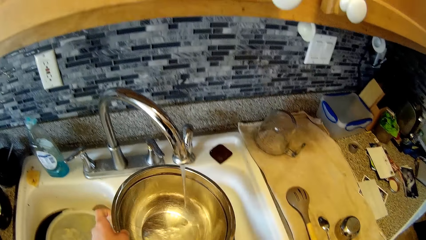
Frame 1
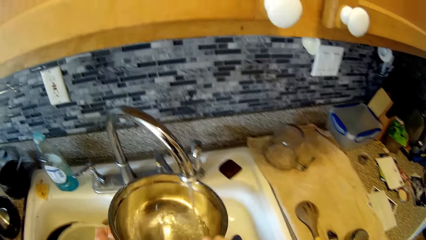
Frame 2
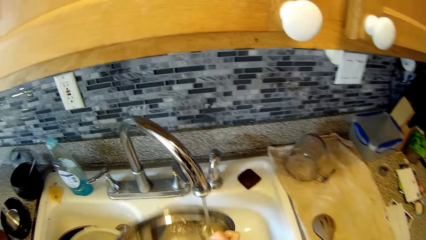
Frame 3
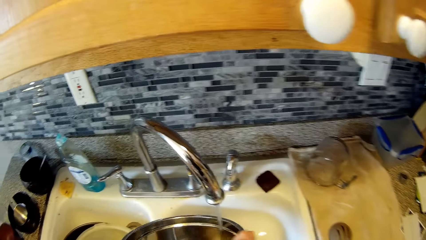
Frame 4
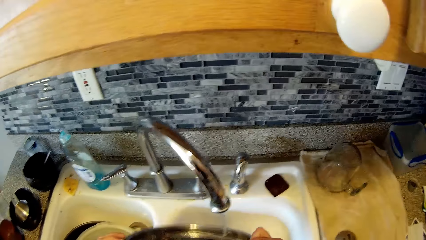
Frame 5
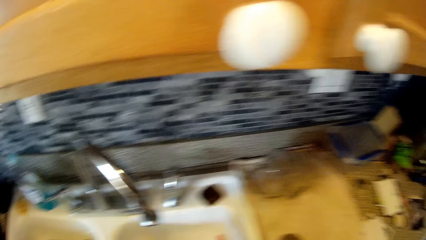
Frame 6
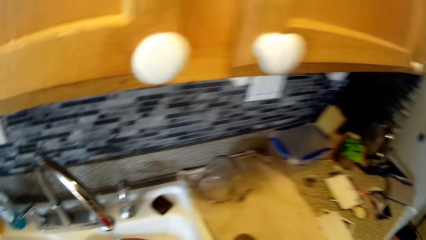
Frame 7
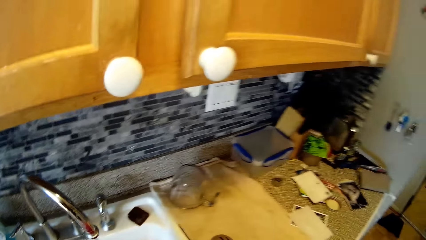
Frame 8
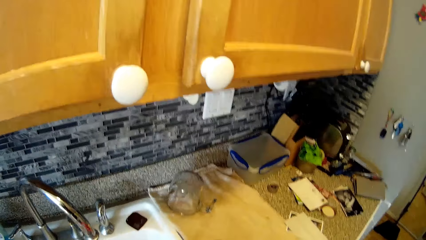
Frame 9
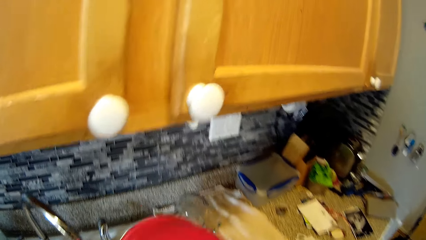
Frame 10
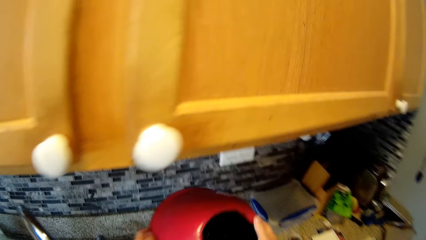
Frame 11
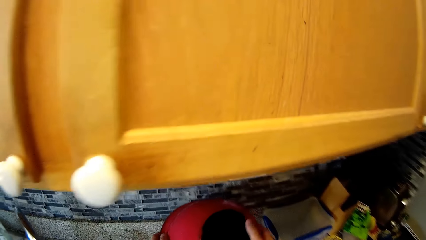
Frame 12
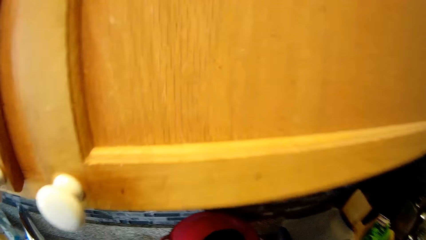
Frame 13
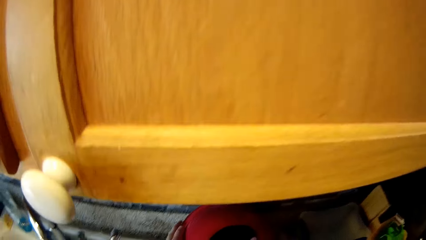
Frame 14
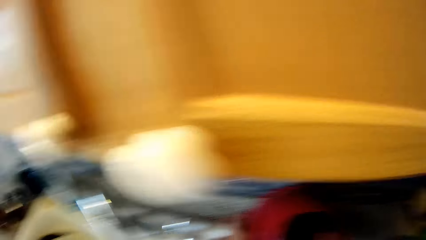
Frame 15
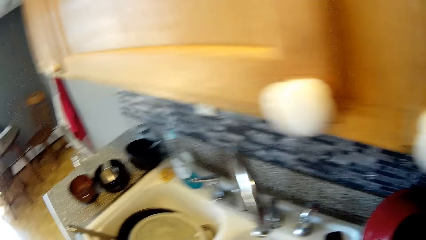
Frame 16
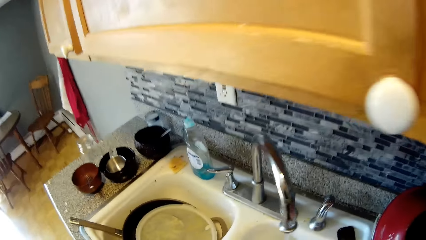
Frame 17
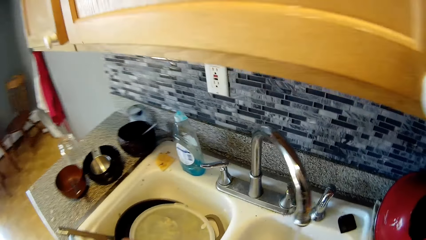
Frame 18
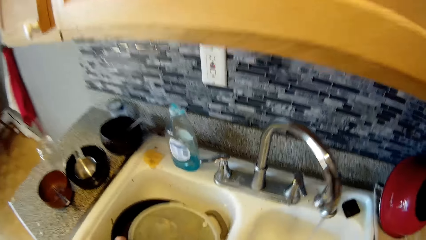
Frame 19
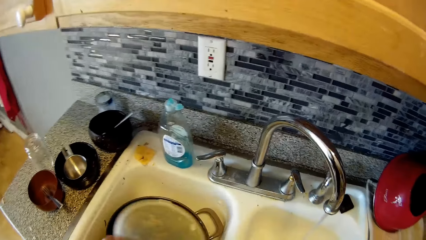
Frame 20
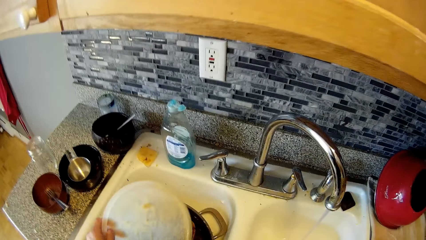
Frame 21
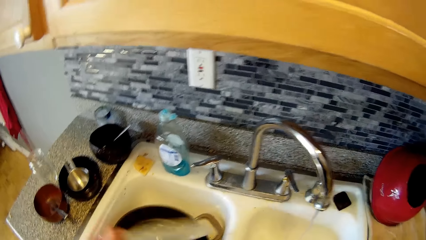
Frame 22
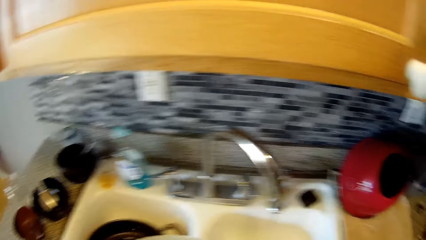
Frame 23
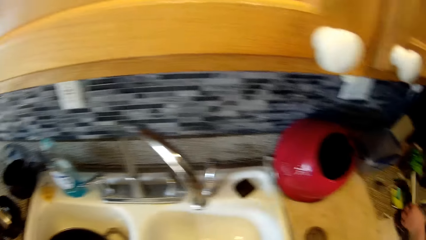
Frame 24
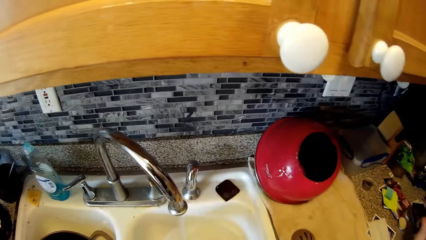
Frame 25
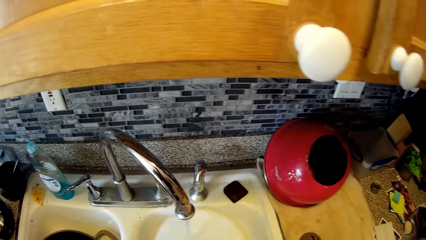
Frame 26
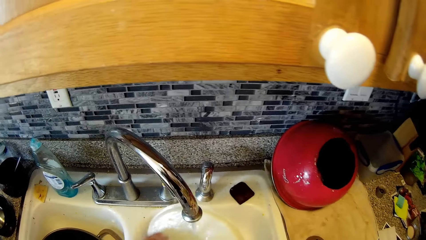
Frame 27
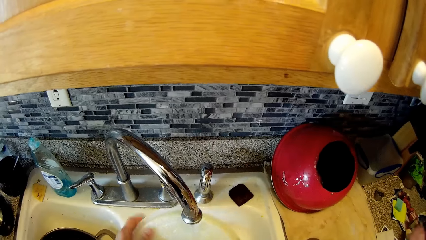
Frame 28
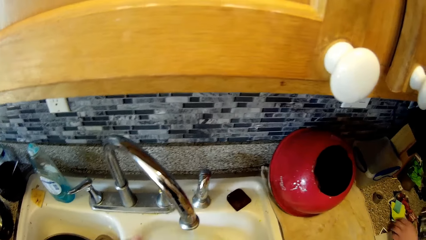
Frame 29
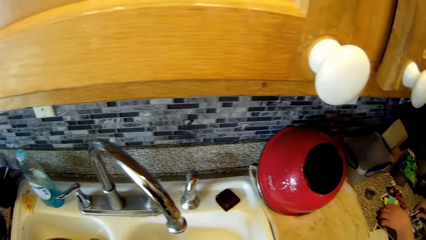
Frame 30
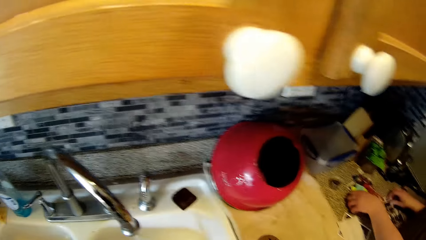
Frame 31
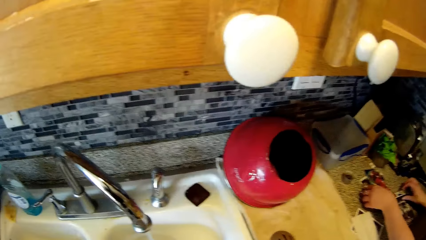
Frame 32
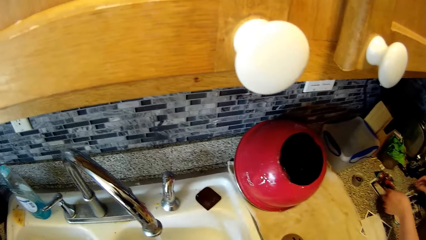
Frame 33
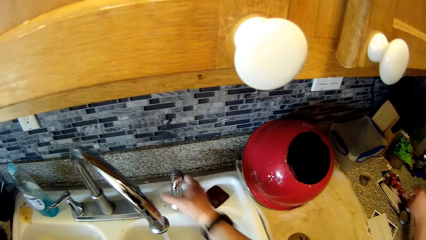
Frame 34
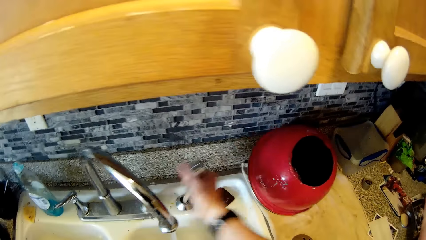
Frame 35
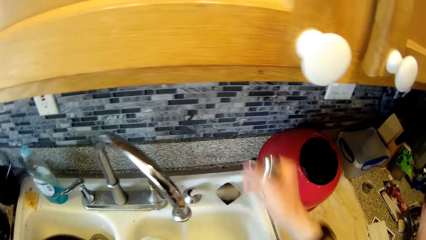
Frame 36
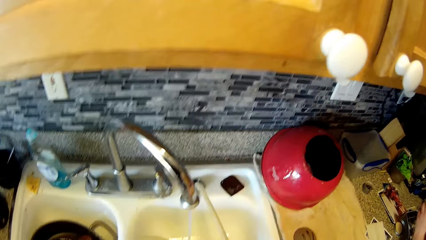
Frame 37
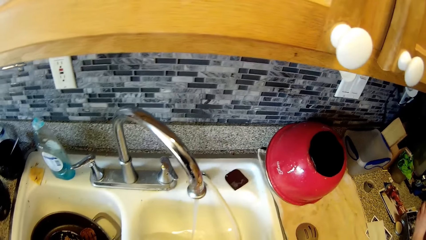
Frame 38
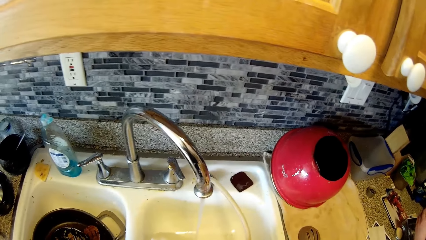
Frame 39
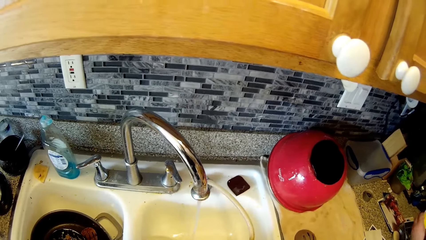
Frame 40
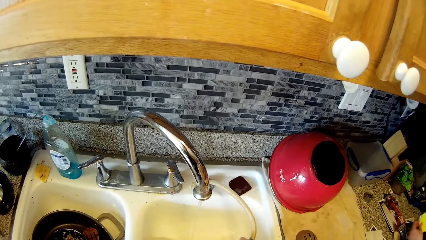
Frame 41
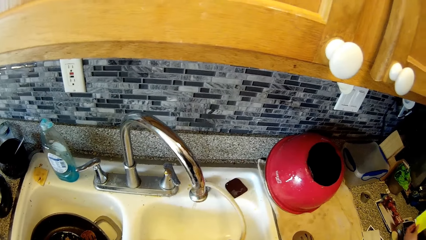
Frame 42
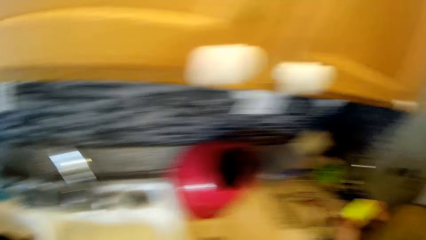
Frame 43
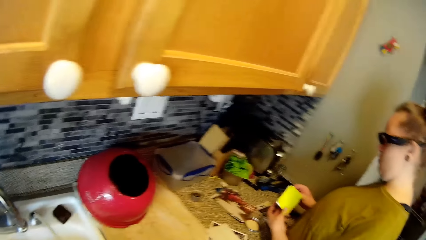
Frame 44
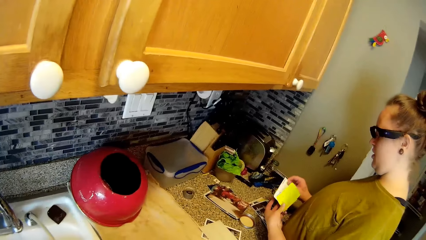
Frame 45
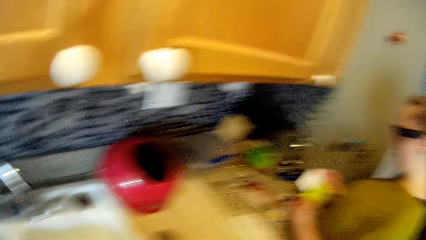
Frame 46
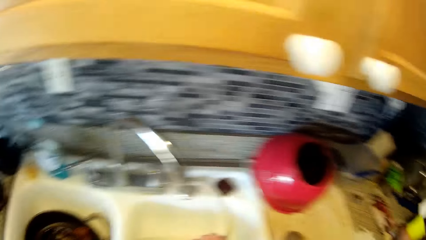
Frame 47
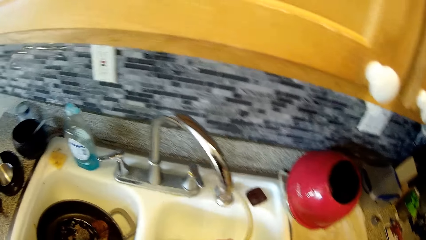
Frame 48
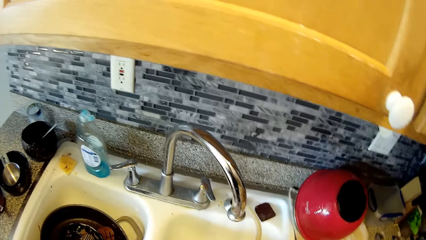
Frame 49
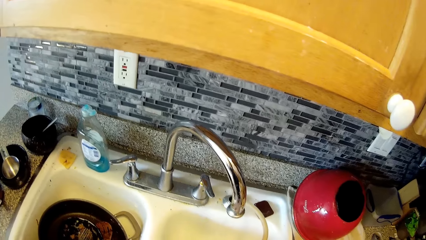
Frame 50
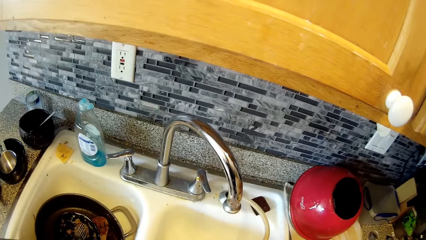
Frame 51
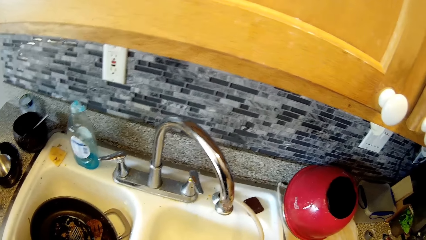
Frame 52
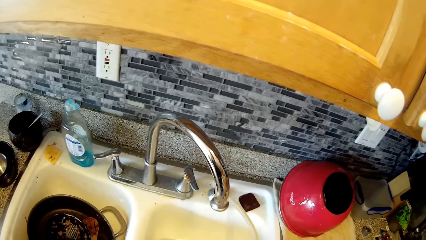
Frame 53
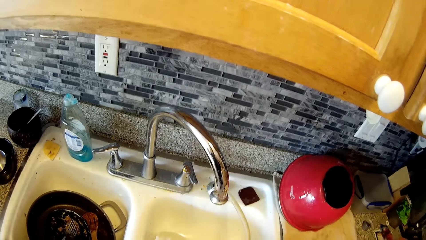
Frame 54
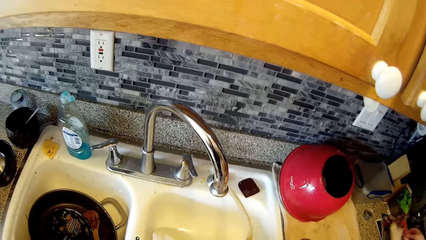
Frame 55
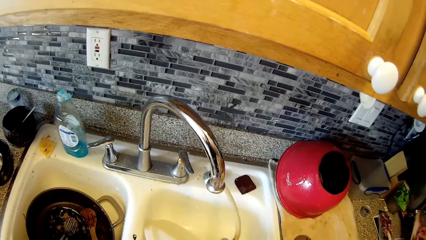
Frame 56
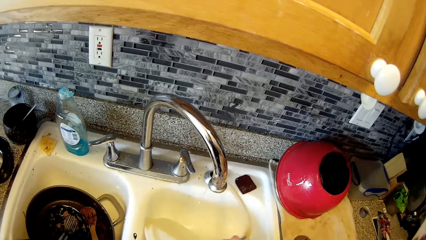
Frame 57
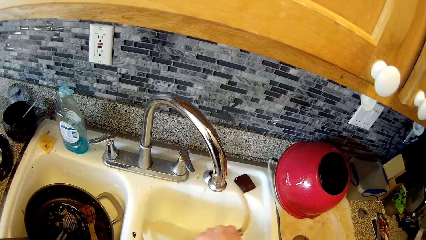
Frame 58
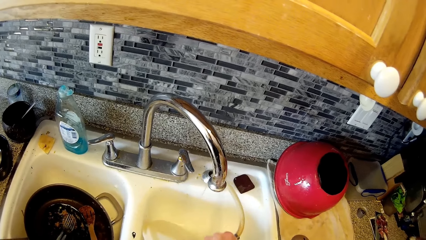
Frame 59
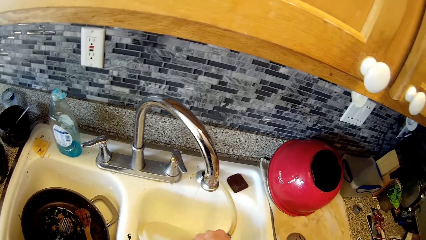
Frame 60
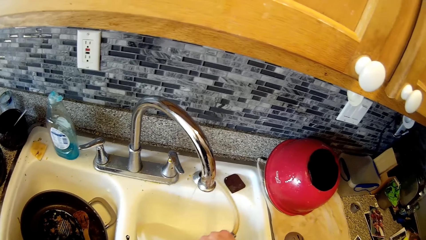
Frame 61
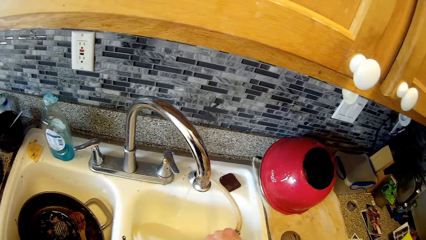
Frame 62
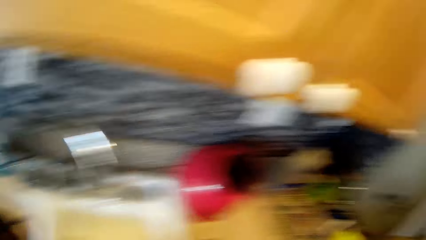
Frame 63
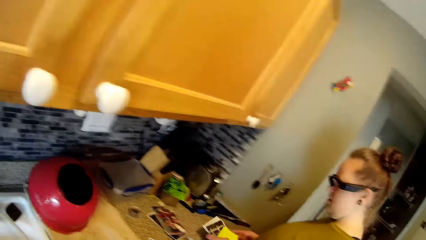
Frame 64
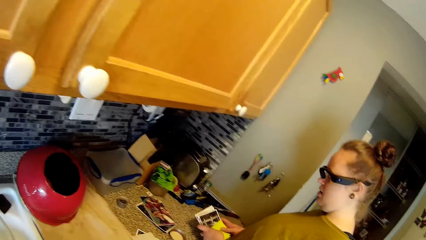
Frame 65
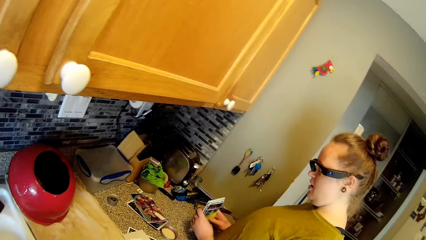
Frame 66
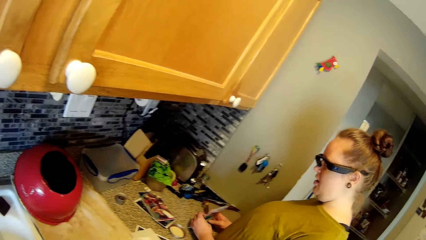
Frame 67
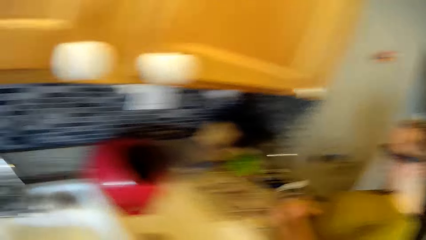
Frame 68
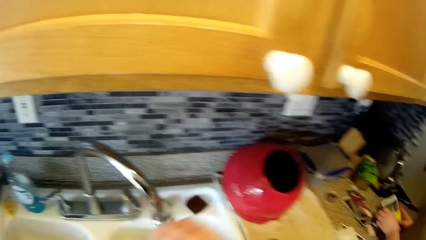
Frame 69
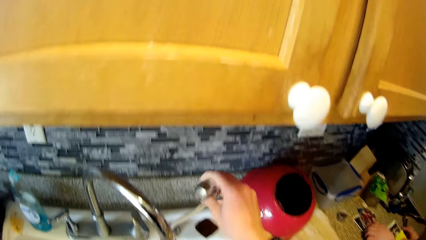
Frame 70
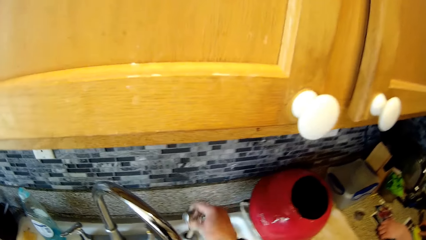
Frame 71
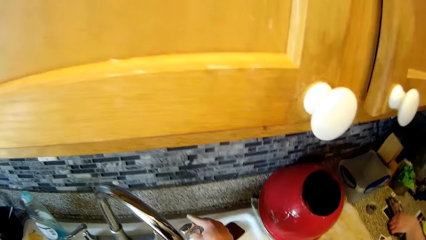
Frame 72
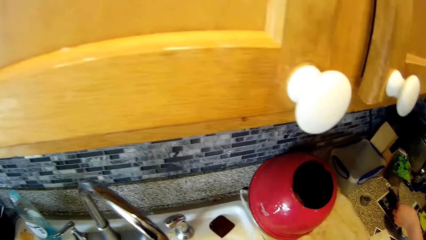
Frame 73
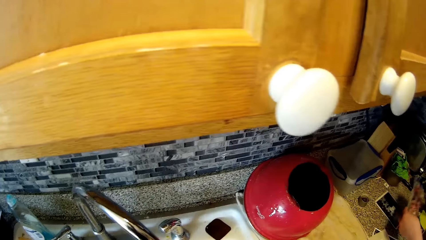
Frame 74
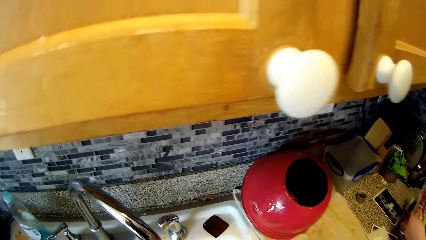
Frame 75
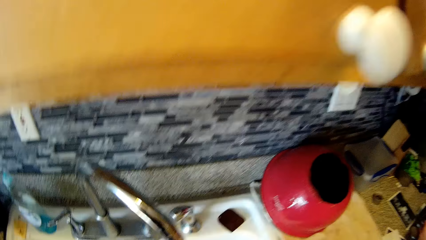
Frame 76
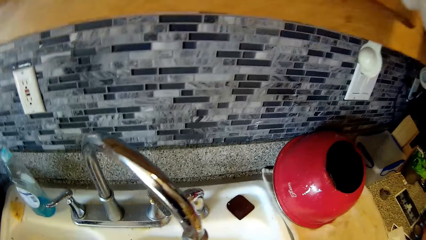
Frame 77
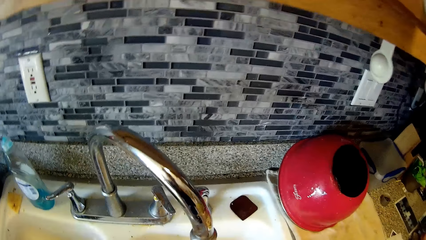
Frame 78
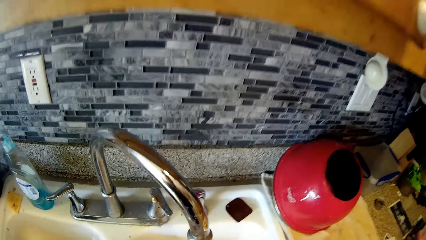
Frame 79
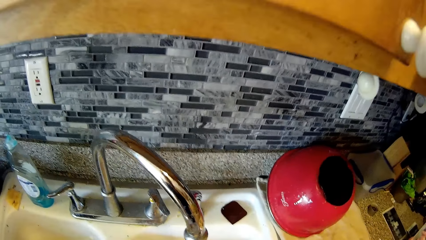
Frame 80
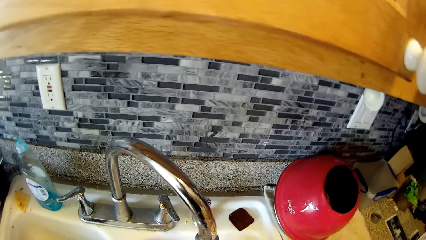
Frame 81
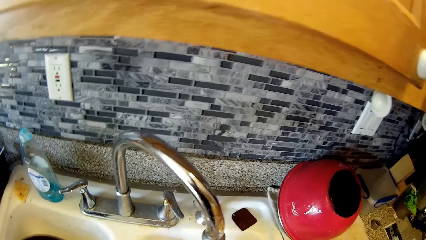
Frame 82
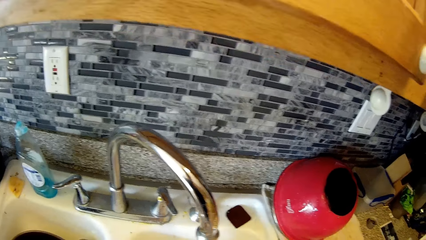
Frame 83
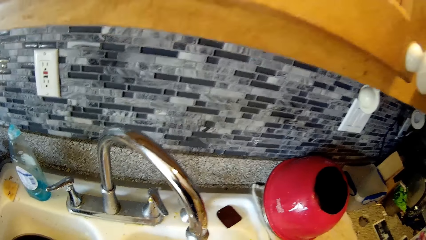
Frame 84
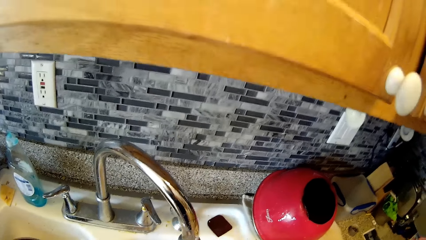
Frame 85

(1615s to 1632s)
The camera wearer drops the pot in the tray on the kitchen counter with both hands. He picks up a plate cover from the washing sink with his left hand. The woman talks to the camera wearer. The camera wearer rinses the plate cover in the washing sink with both hands. The woman picks up a picture from the kitchen counter with her left hand. The camera wearer draws out a pipe from the washing sink with his right hand. The woman hits the pictures in her hands on the kitchen counter. The woman holds the pictures in both hands. The camera wearer returns the pipe inside the washing sink. The woman picks up a picture from the kitchen counter with her left hand.
